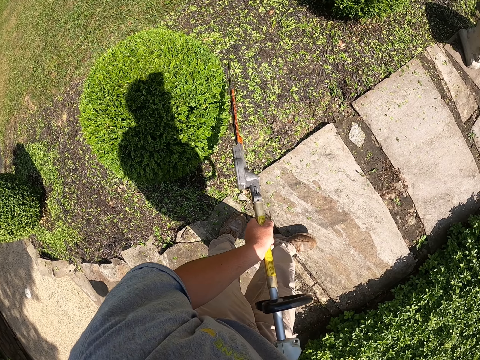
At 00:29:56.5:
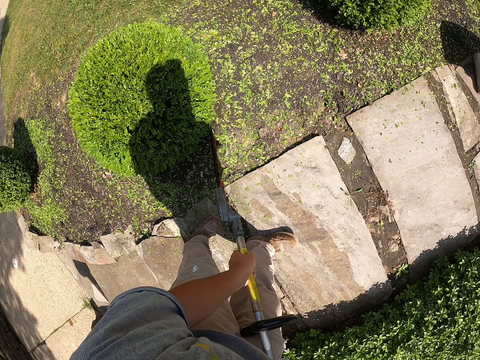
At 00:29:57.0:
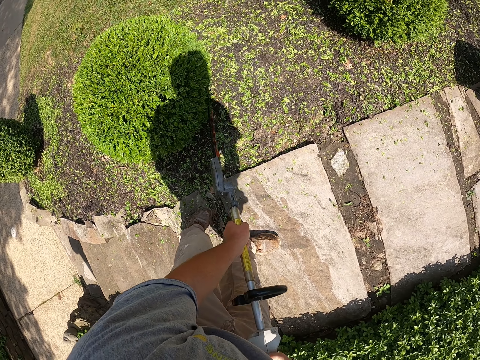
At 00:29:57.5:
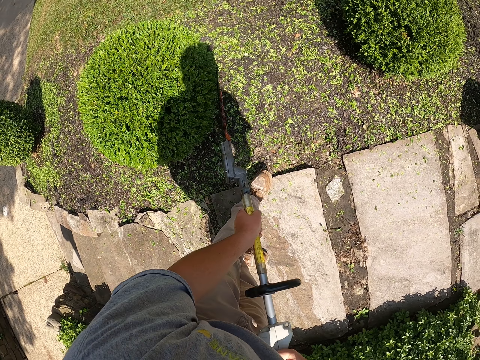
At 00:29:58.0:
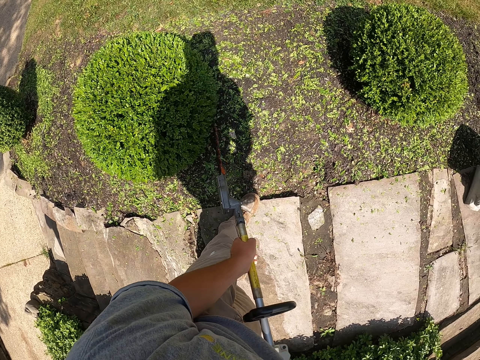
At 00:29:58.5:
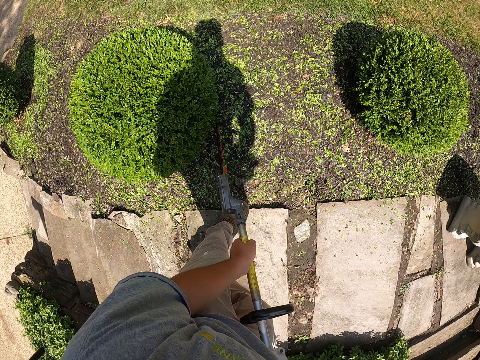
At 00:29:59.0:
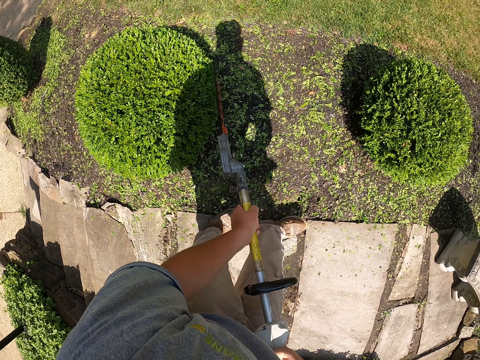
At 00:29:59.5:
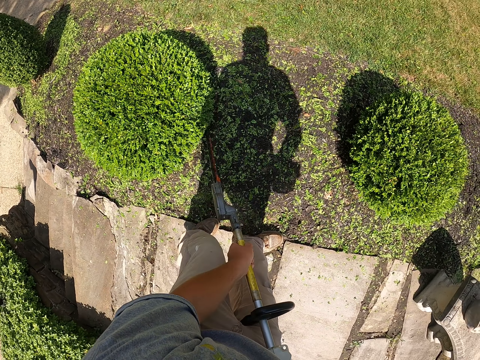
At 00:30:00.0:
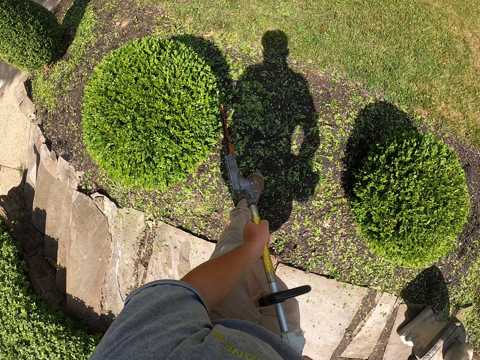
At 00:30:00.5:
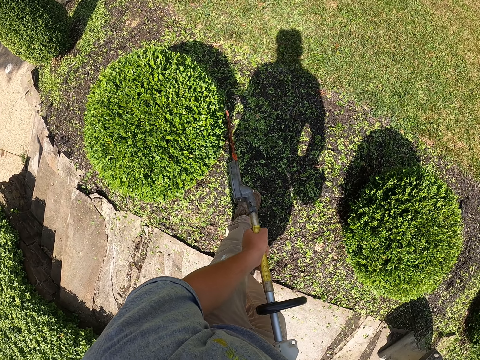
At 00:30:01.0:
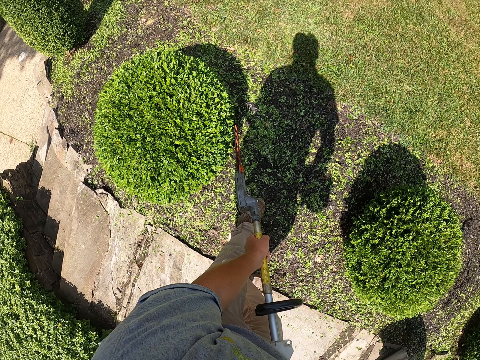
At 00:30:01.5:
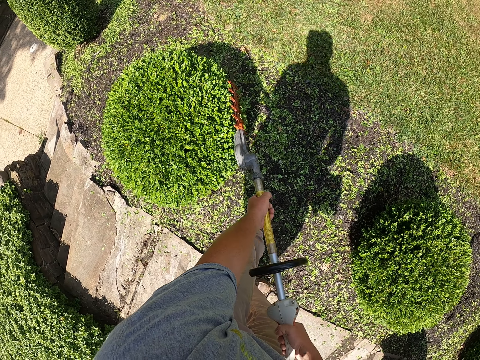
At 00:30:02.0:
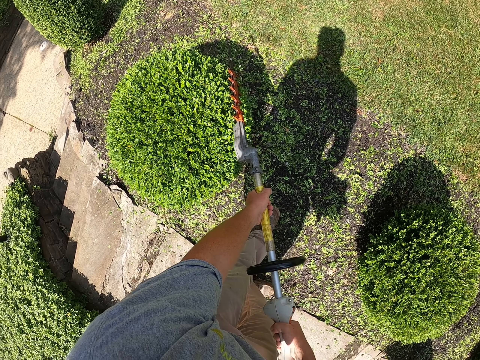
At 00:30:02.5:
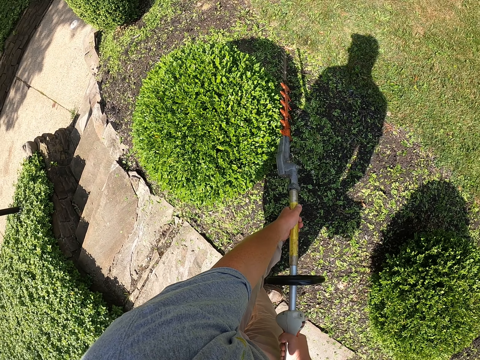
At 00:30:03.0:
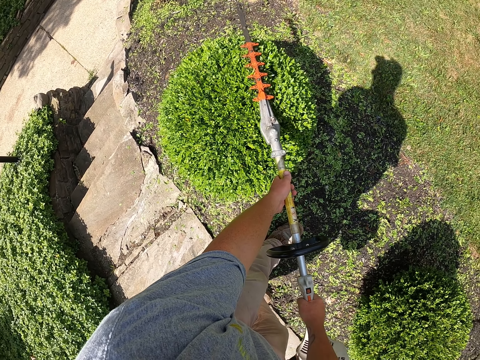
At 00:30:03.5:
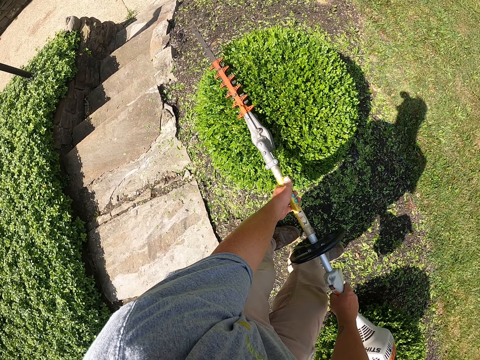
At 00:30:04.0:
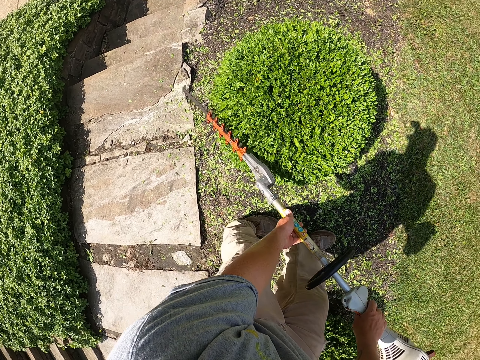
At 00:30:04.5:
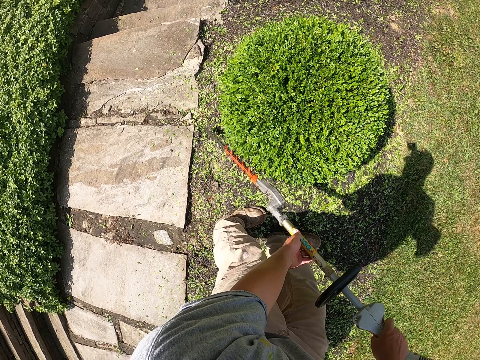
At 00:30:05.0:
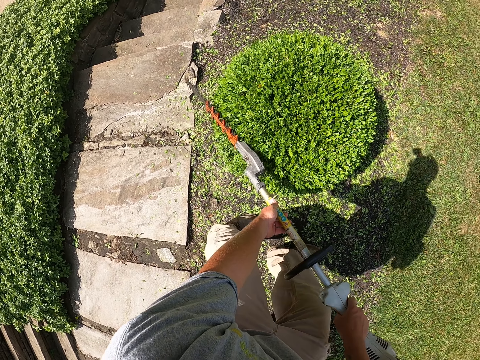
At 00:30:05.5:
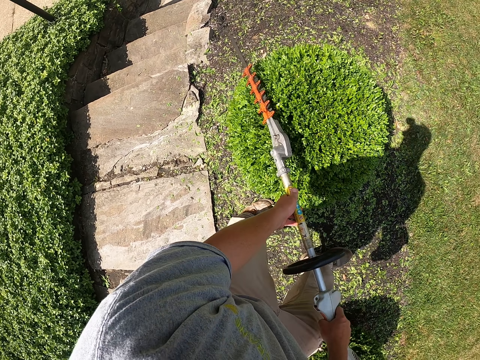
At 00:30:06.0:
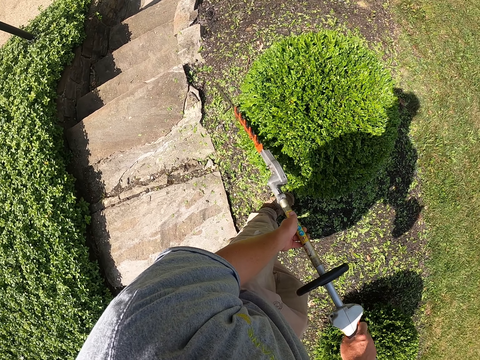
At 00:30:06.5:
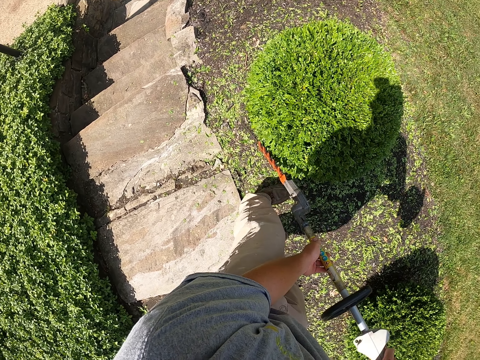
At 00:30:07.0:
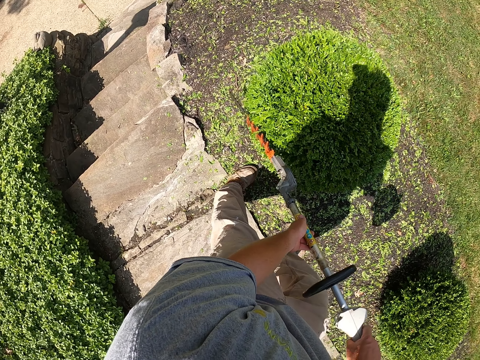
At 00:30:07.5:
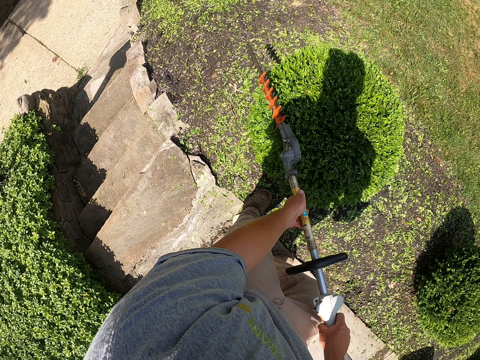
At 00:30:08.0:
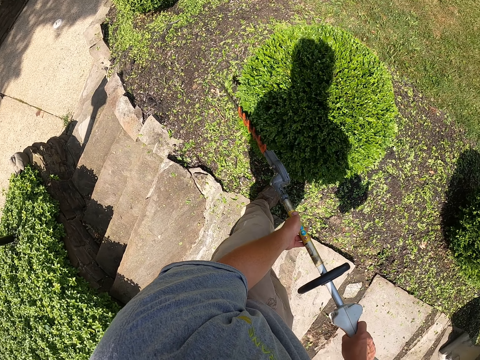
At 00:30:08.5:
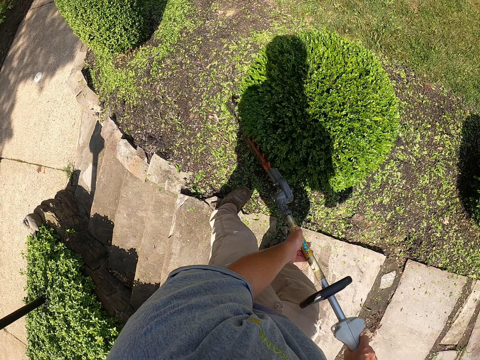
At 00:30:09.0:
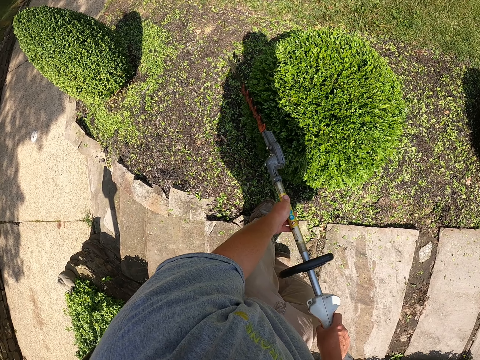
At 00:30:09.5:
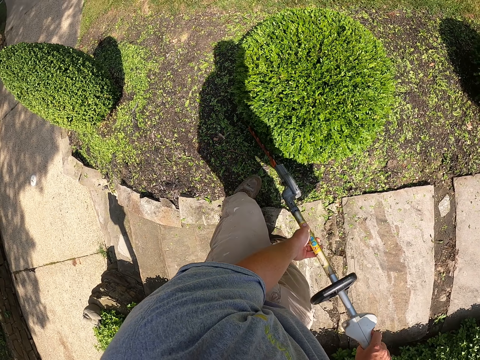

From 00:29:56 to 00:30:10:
The camera wearer steps forward. They trim the tree with a tree trimmer. They step forward. They trim the tree with the tree trimmer. They step forward. They trim the tree with the tree trimmer. They step forward. They trim the tree with the tree trimmer.

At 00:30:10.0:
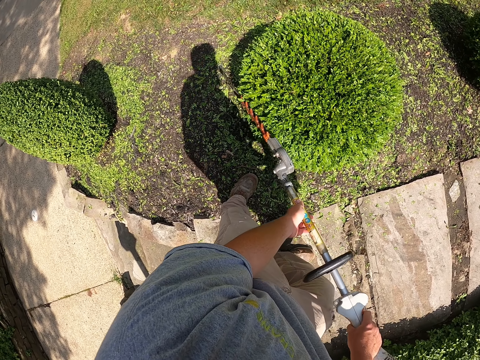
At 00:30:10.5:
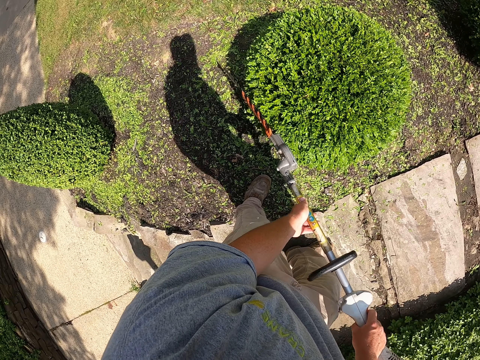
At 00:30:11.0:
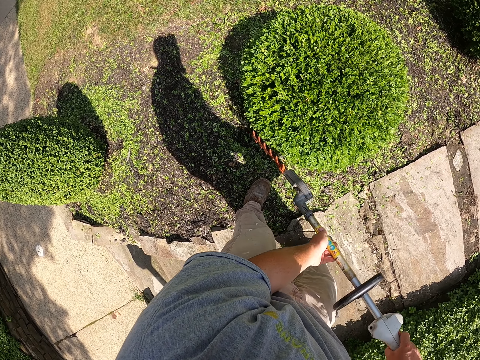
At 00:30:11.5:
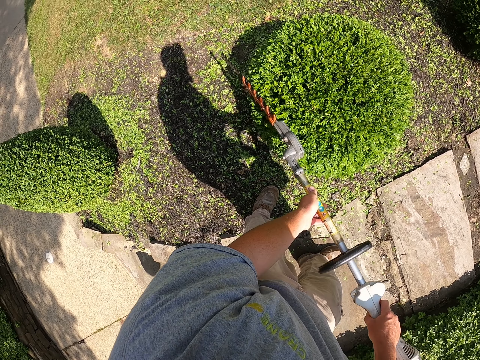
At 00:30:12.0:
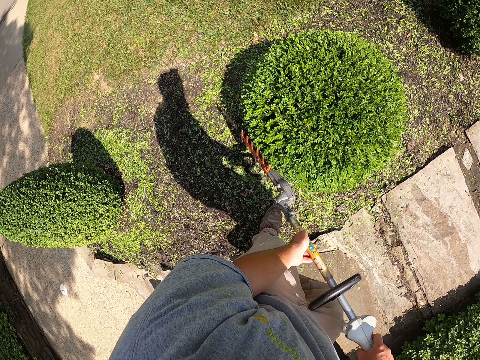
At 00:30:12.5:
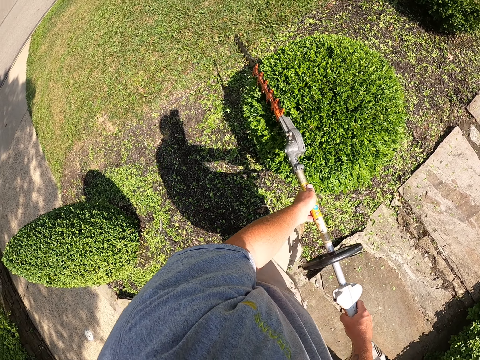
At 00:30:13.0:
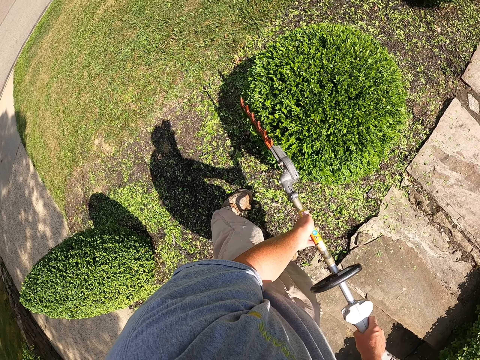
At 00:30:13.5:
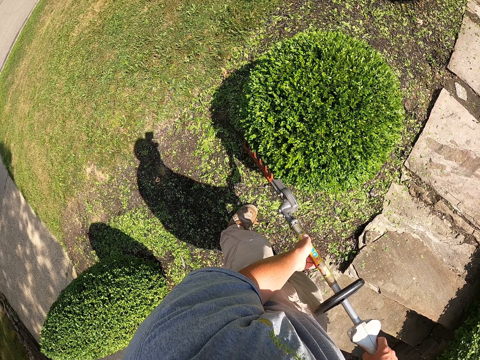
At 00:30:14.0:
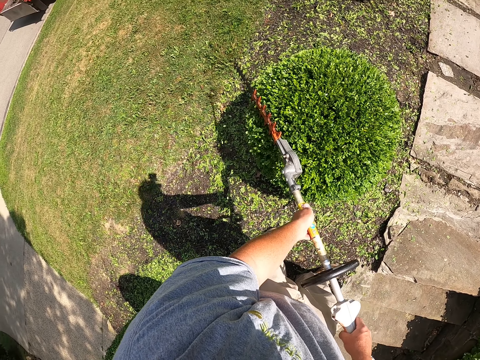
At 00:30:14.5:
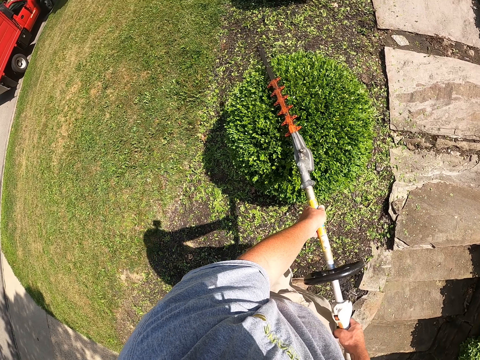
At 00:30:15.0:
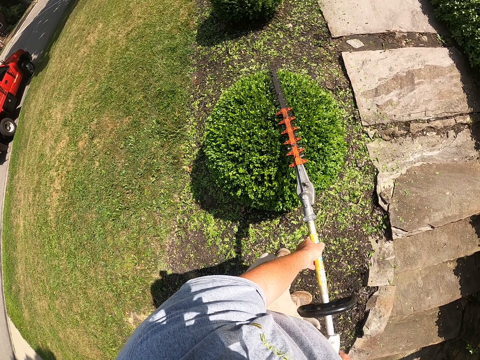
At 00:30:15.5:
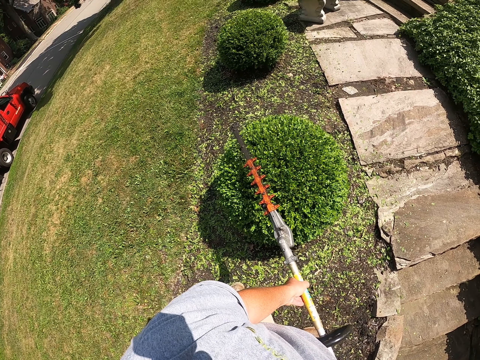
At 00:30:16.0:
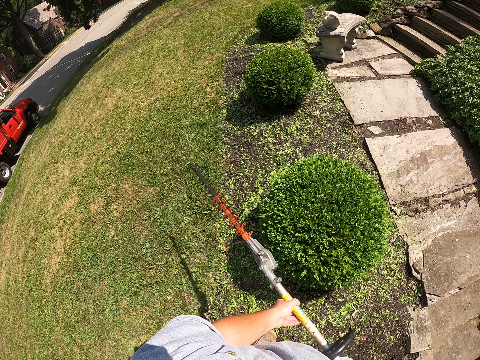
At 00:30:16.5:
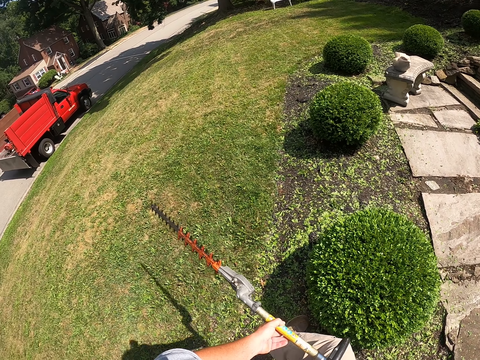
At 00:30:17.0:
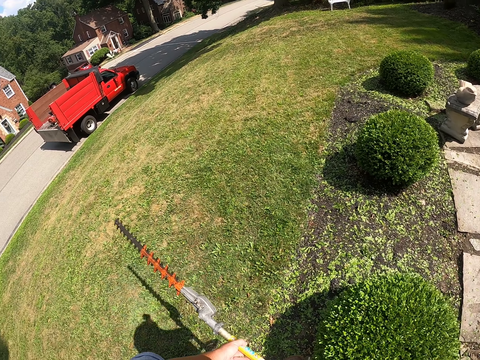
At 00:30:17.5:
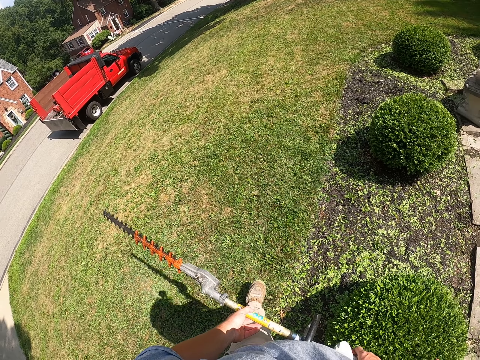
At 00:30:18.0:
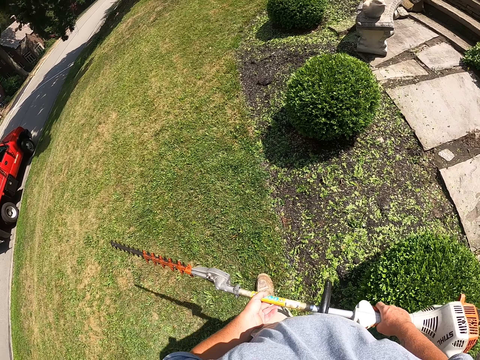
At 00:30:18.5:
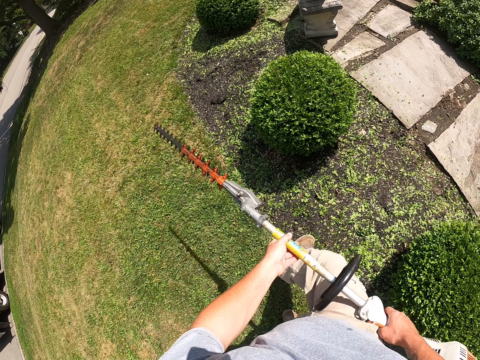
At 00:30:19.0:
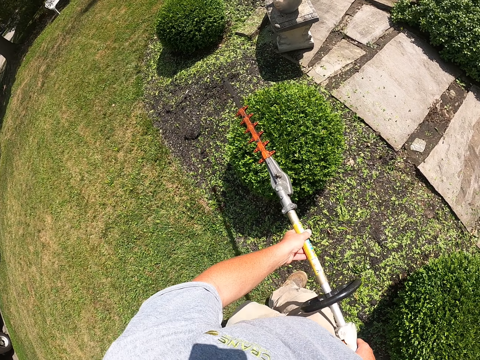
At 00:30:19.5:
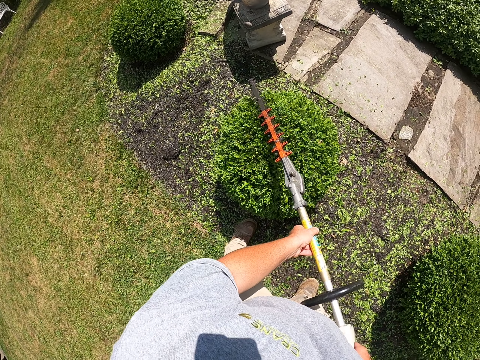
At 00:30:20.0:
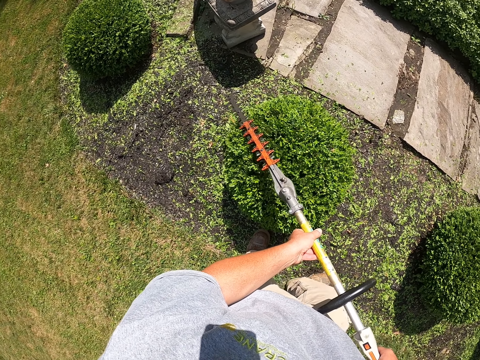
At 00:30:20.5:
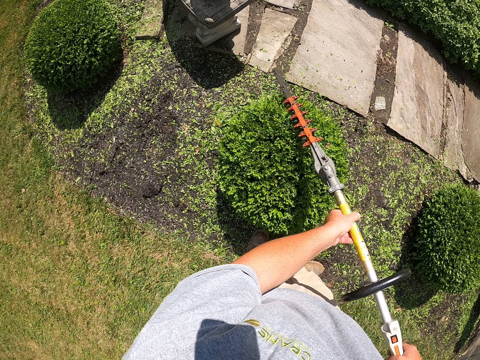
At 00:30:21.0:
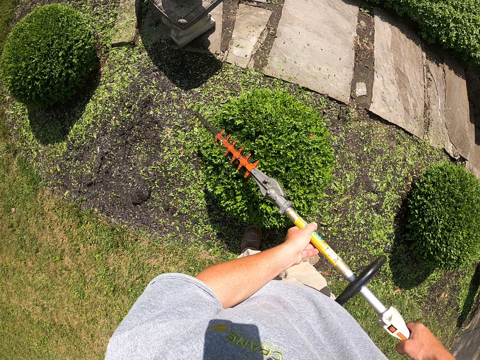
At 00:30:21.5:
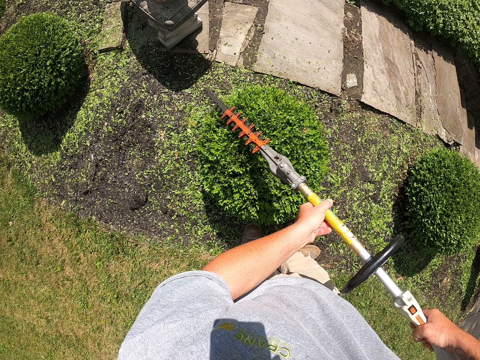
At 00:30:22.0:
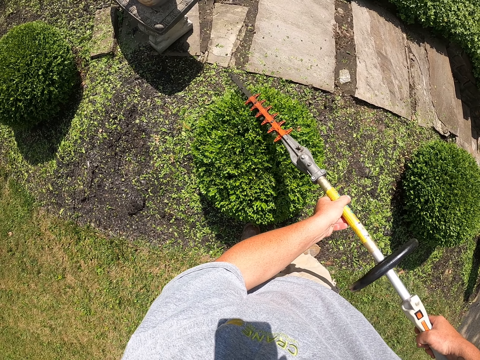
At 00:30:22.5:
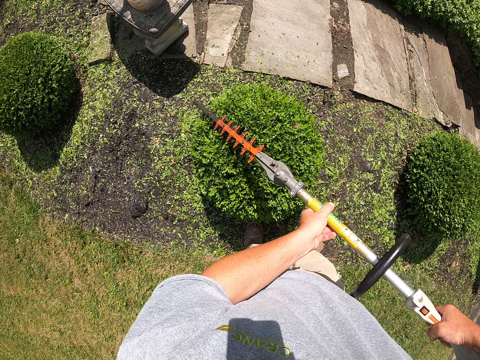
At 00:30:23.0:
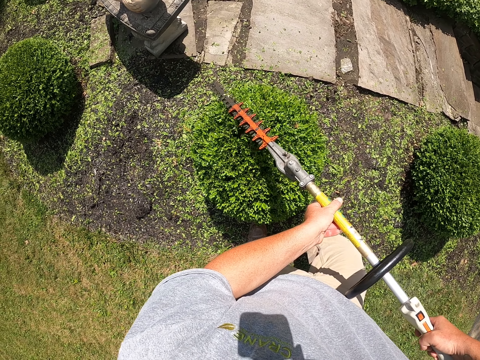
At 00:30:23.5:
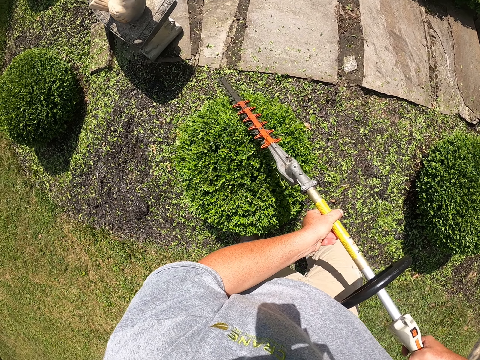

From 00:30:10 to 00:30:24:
The camera wearer steps forward. They trim the tree with a tree trimmer. They trim the tree with the tree trimmer again. They step forward. They trim the tree with the tree trimmer. They step forward. They raise the tree trimmer. They walk. They trim the tree with the tree trimmer.
